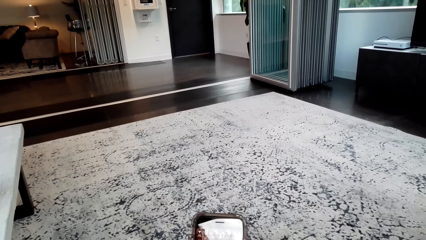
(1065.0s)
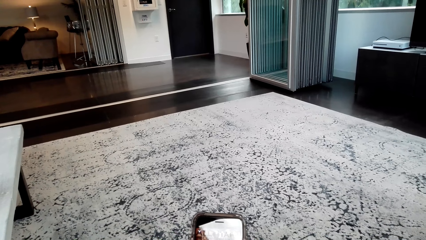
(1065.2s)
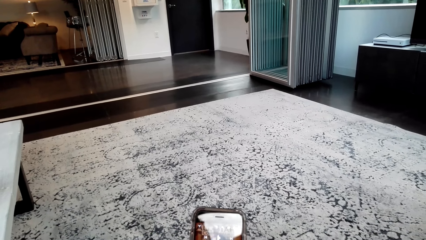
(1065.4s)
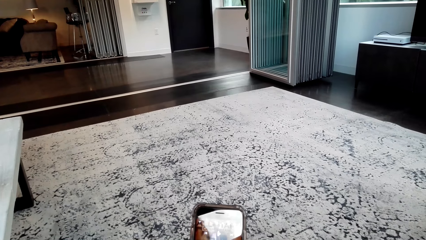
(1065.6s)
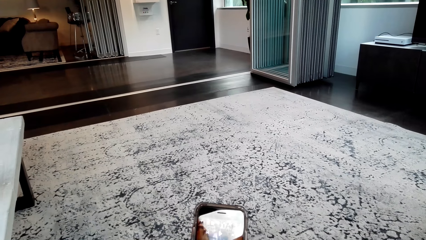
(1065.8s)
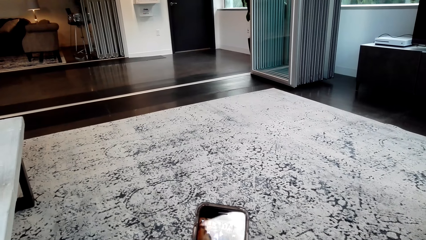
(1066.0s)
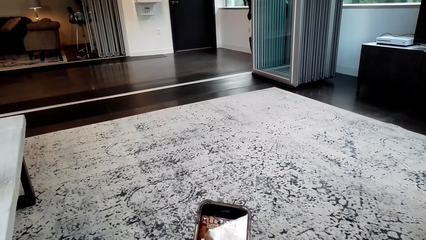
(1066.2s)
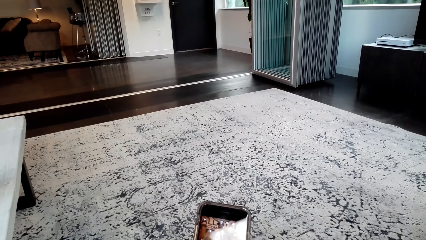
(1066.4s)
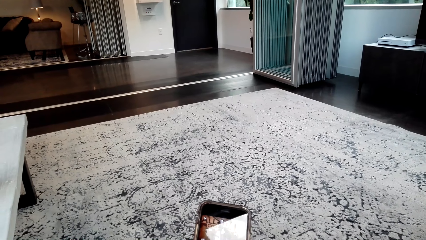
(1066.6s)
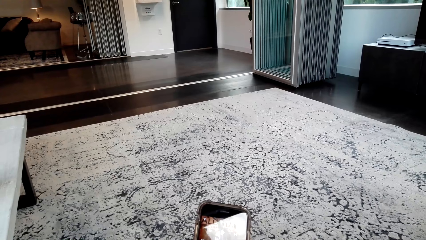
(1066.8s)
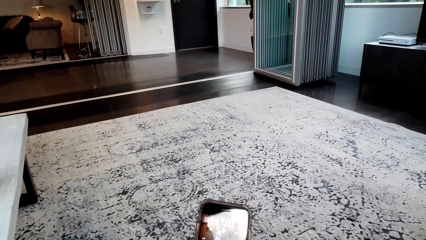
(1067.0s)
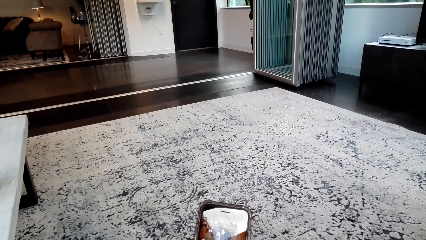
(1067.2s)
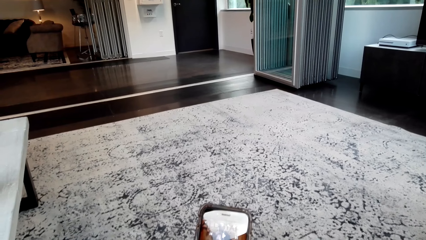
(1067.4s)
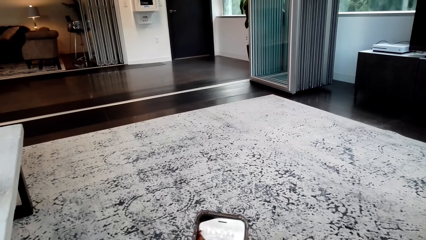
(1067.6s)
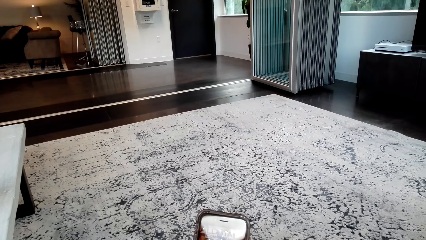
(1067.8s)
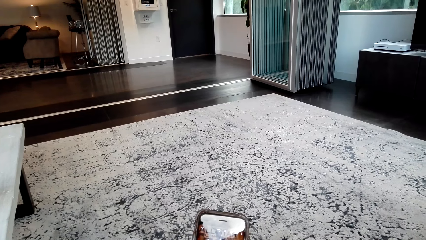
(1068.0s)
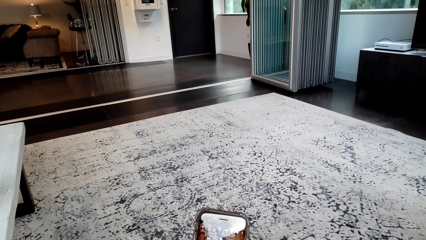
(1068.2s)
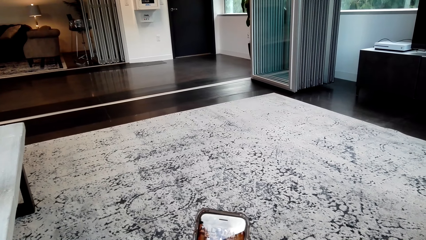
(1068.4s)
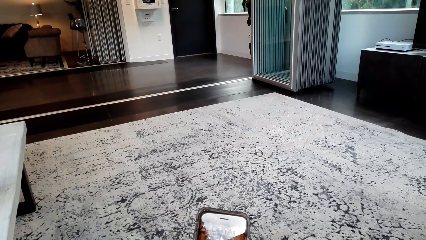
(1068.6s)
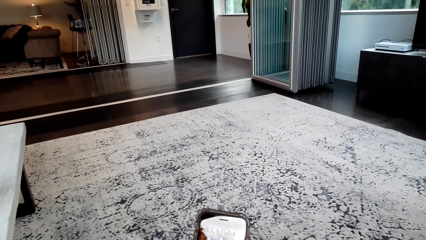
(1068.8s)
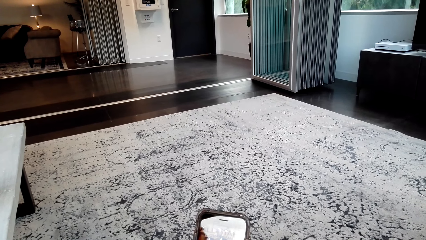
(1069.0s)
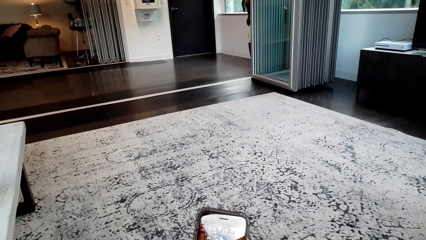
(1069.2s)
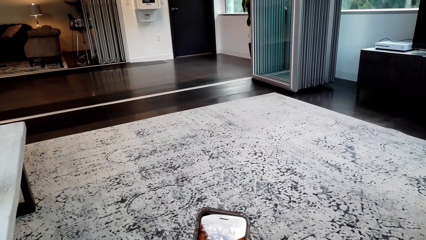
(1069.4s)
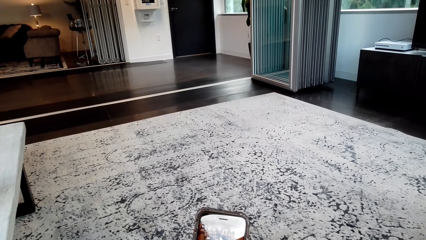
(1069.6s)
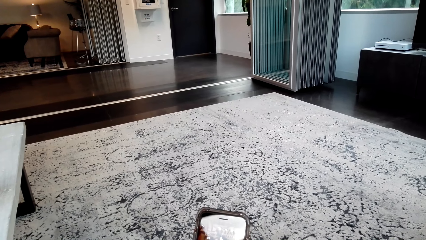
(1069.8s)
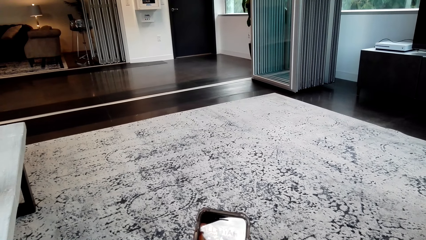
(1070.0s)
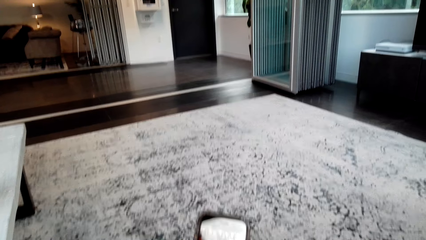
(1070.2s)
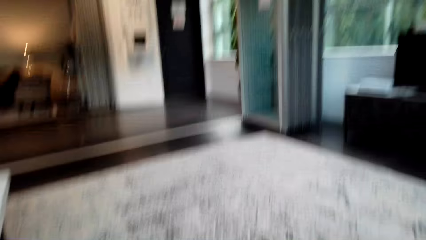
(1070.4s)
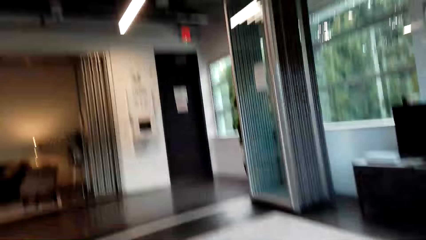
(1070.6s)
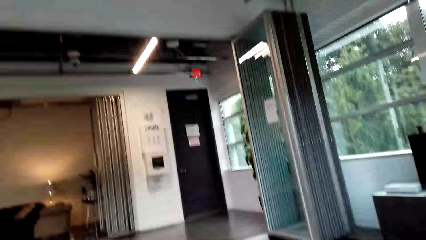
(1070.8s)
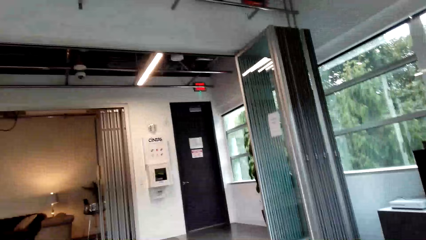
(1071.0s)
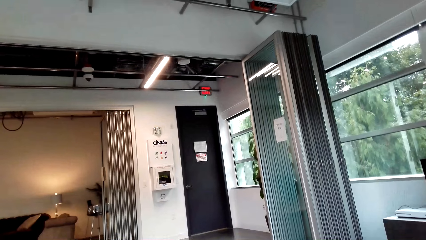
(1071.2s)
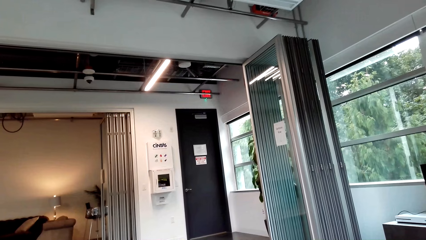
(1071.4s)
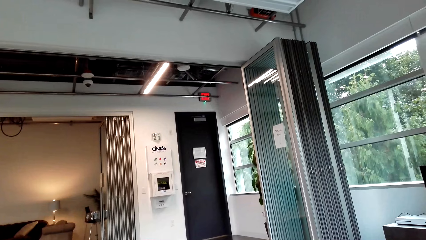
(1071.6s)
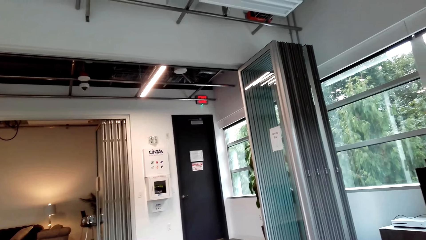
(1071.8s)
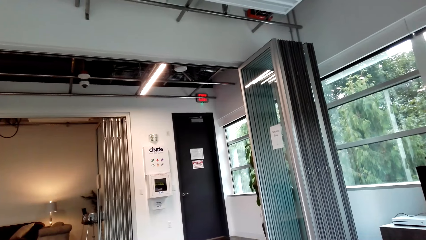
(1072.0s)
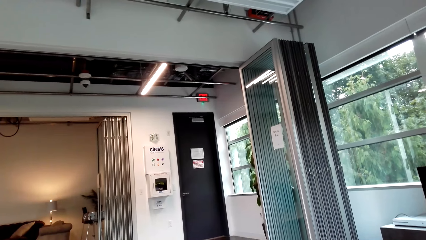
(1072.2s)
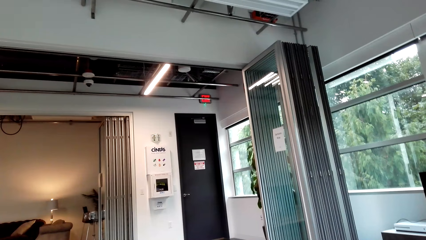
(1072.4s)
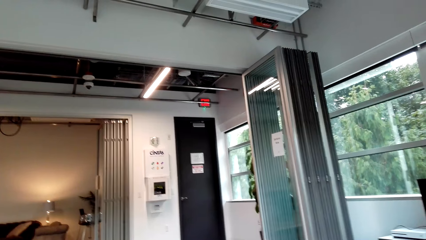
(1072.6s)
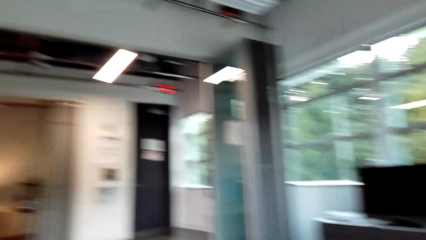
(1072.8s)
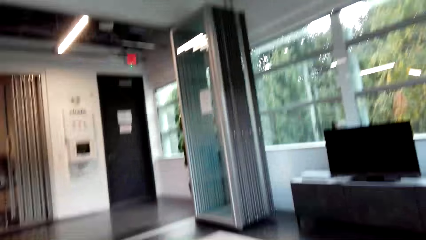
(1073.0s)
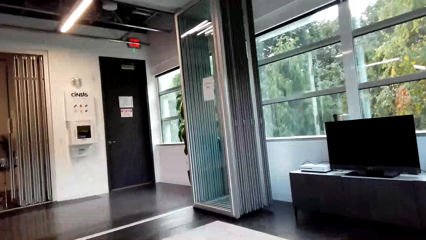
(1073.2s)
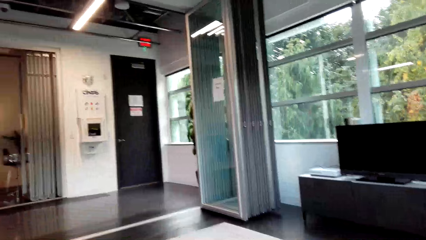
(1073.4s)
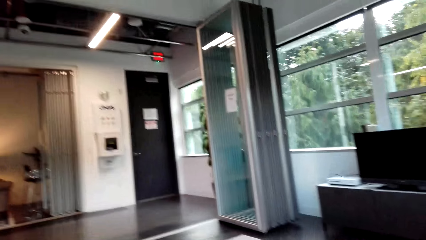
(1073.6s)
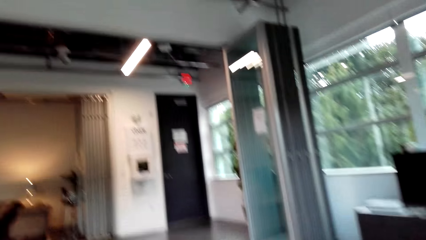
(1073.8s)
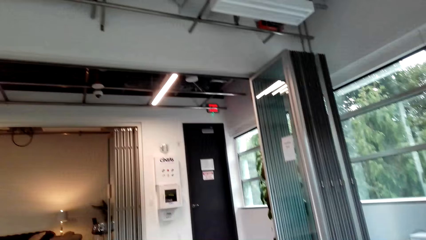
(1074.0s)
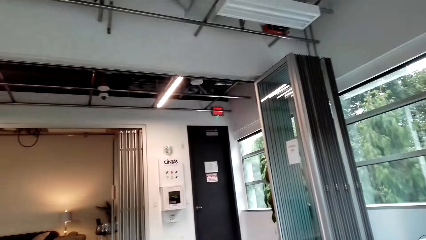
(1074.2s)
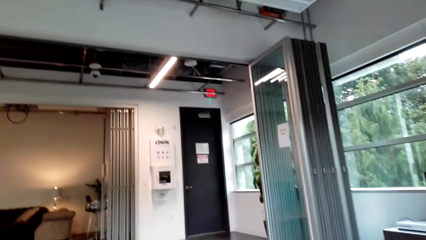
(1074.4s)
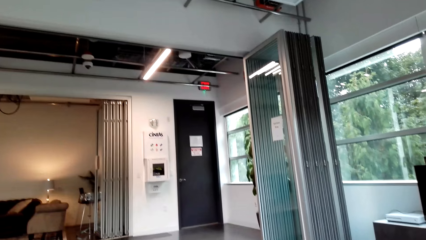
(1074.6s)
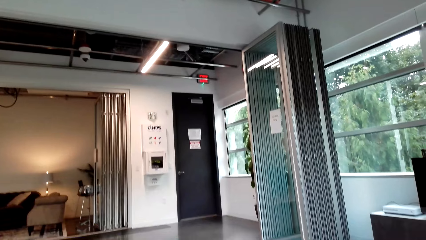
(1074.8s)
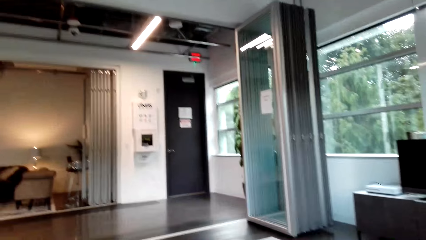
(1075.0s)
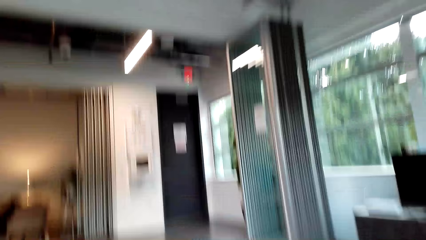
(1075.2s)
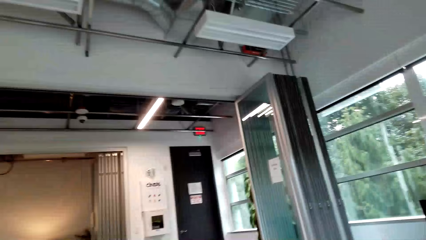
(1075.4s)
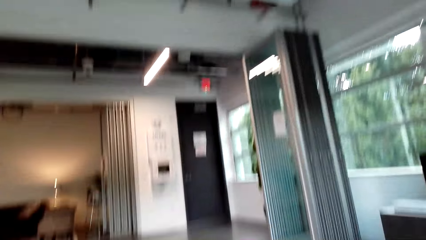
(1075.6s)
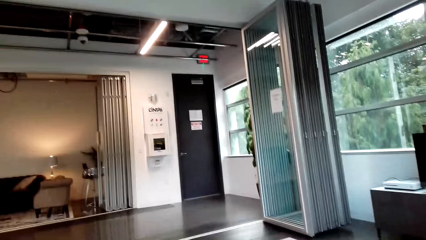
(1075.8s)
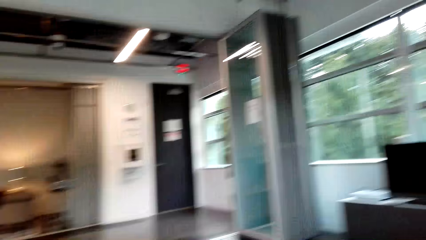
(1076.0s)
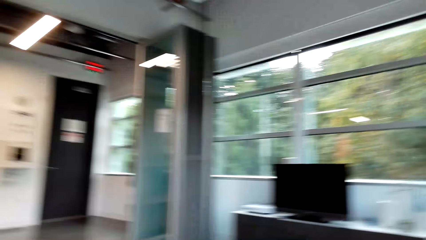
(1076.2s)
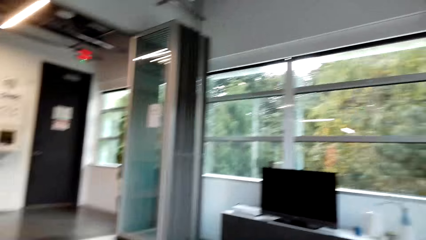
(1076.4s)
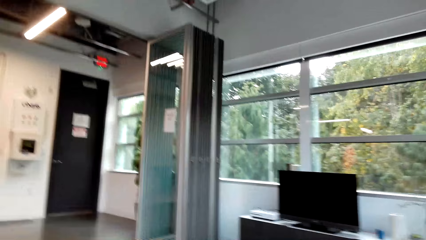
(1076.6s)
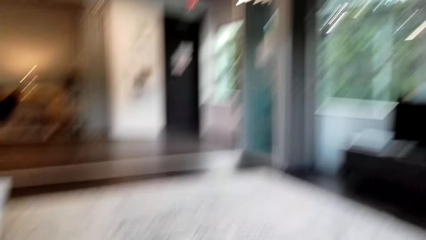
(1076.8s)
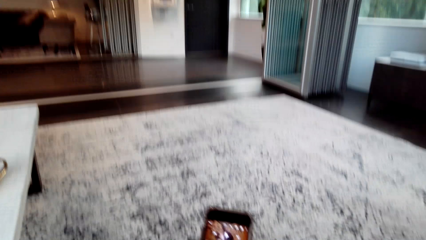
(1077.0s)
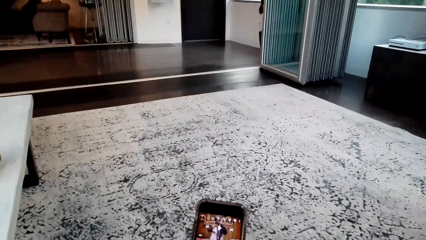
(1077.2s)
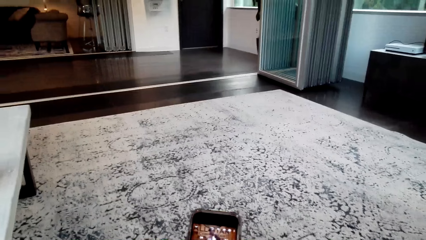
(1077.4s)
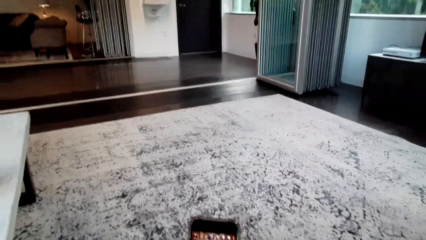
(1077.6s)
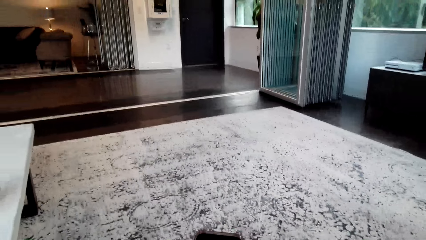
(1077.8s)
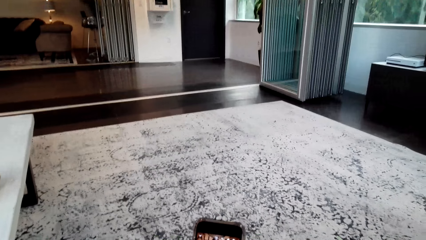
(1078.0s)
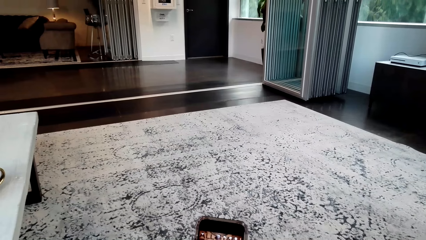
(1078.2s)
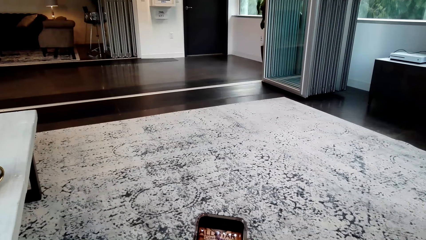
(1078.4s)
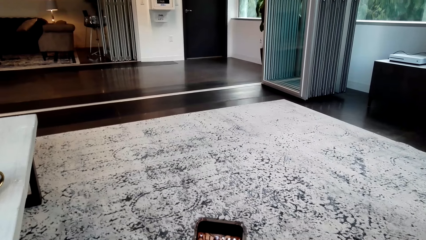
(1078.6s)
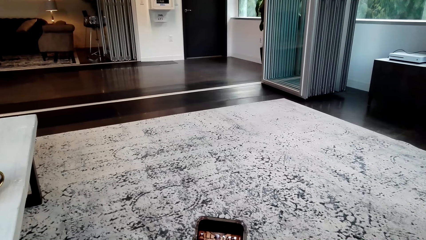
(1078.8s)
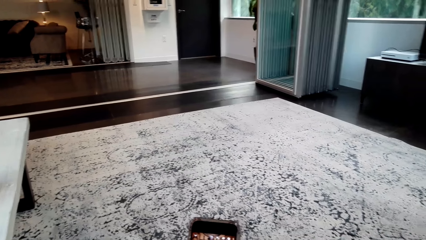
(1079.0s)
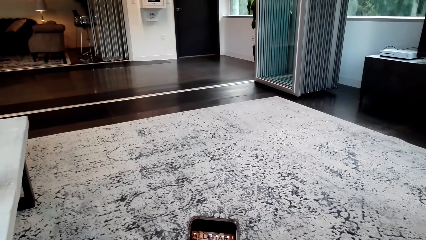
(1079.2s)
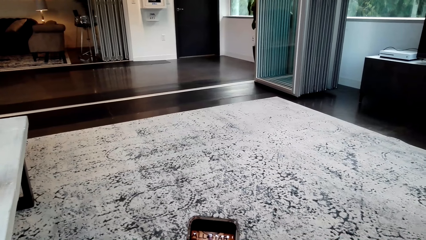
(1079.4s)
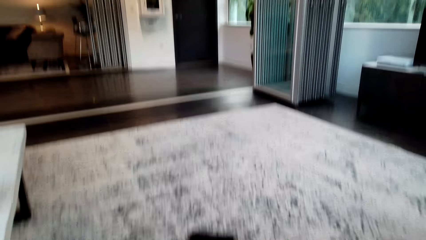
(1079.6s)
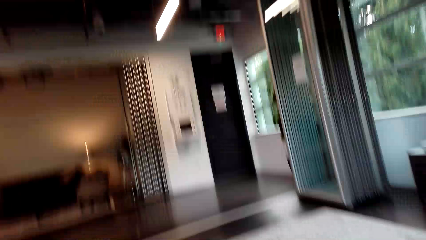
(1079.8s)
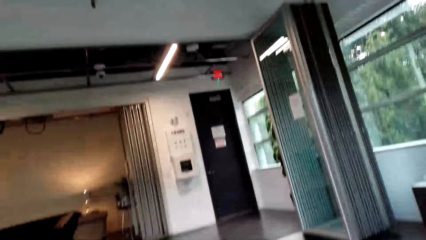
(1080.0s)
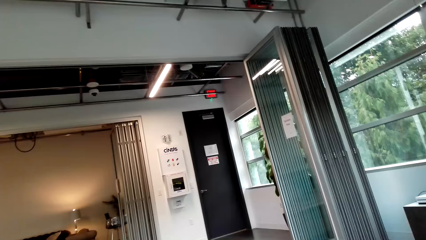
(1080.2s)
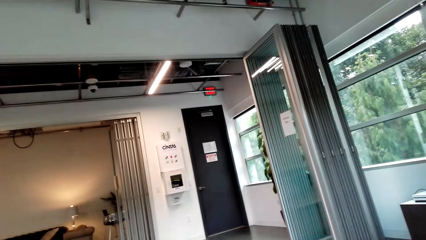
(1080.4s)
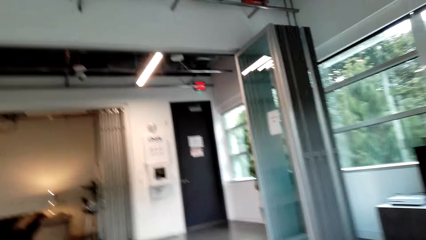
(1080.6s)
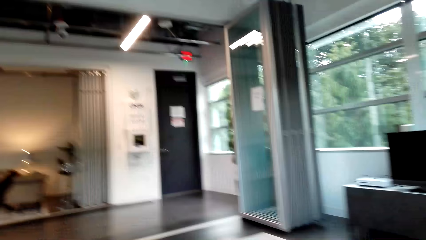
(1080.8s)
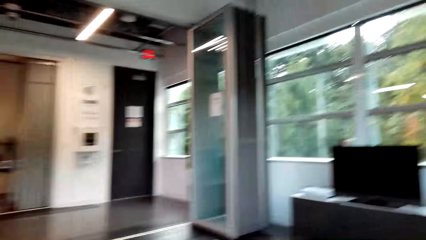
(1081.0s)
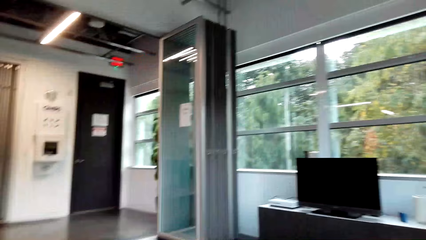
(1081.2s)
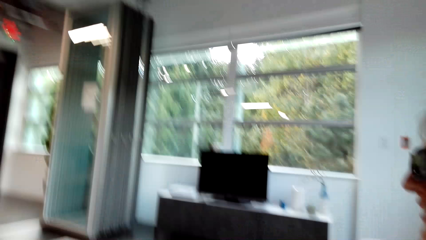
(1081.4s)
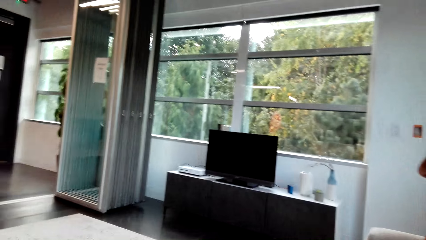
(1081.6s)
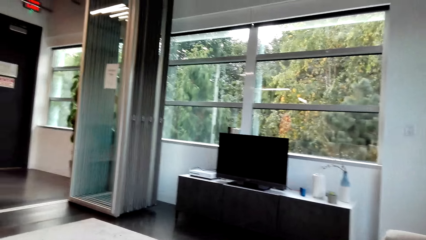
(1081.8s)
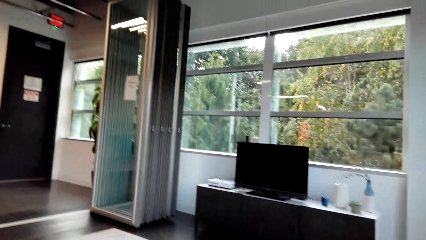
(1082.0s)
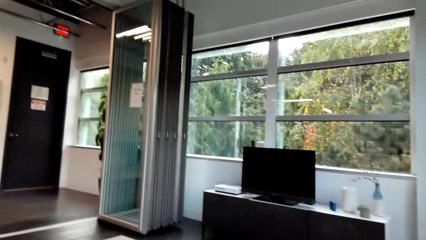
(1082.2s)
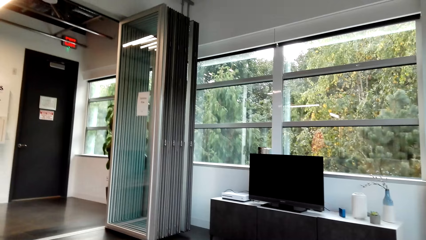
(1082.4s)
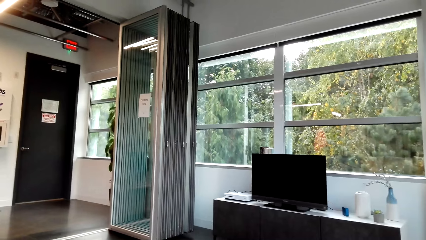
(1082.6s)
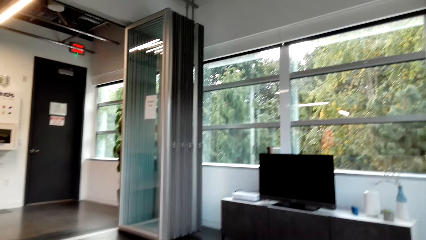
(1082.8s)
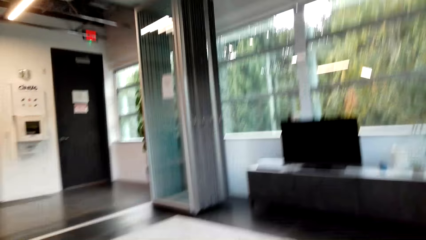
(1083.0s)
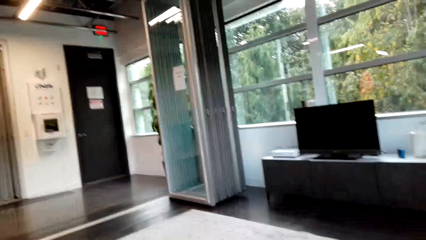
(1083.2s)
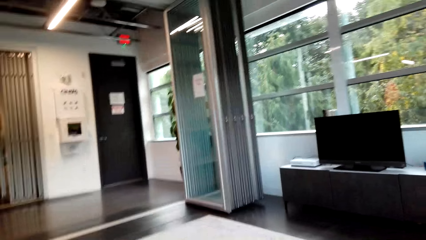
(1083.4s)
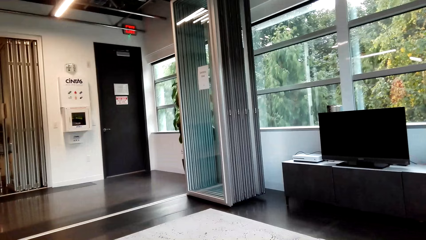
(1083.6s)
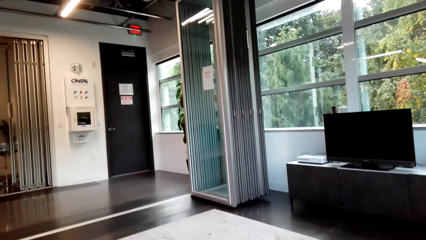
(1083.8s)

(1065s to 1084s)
The camera wearer converses with a woman. They watch on a phone. They converse with the woman.
